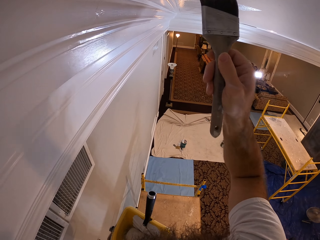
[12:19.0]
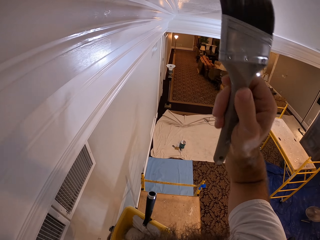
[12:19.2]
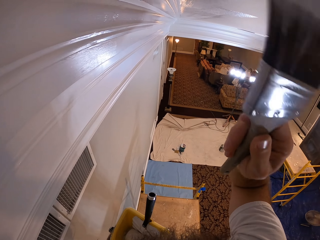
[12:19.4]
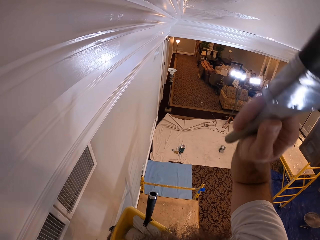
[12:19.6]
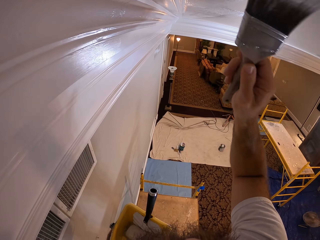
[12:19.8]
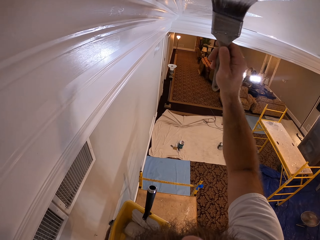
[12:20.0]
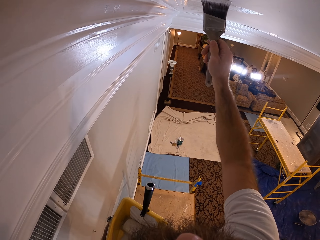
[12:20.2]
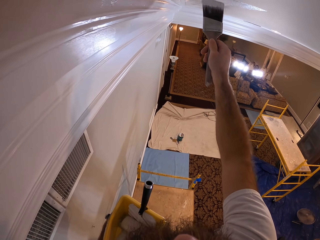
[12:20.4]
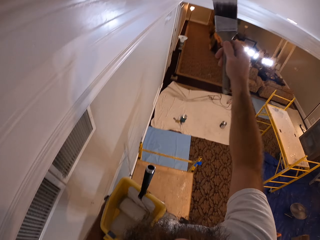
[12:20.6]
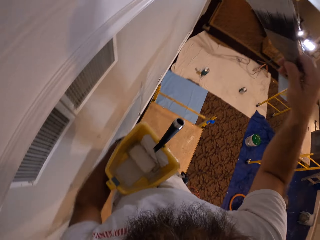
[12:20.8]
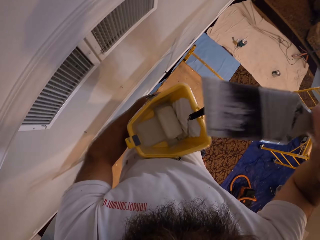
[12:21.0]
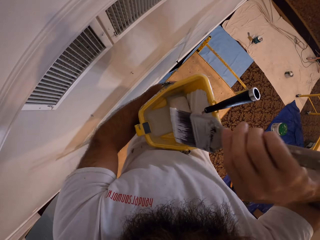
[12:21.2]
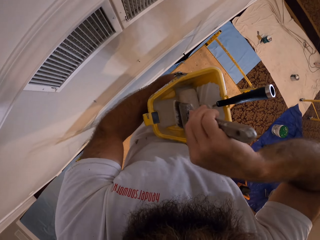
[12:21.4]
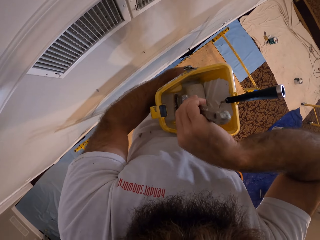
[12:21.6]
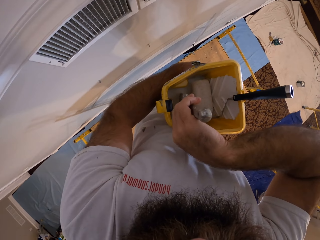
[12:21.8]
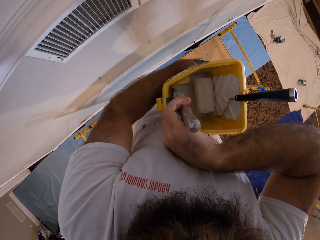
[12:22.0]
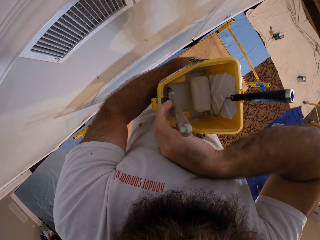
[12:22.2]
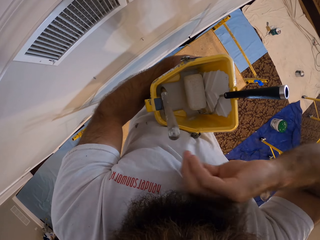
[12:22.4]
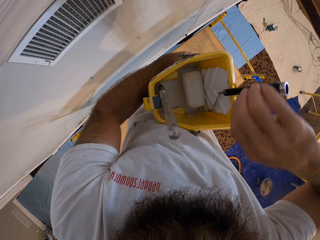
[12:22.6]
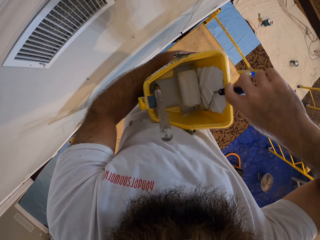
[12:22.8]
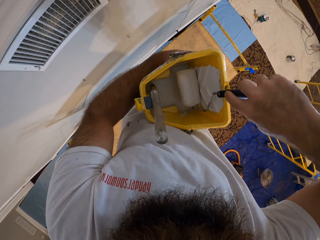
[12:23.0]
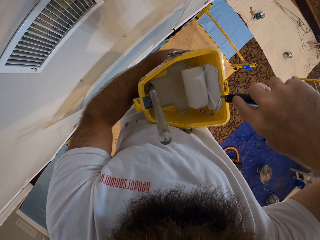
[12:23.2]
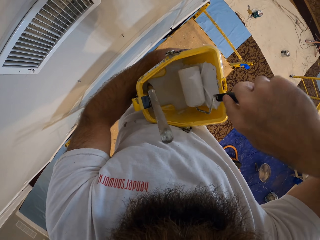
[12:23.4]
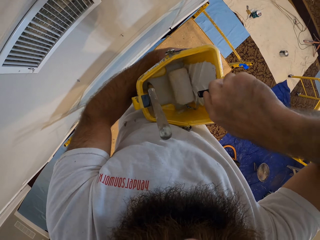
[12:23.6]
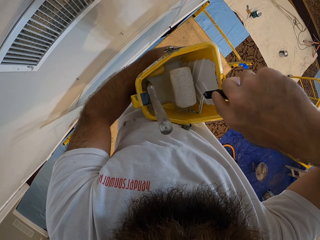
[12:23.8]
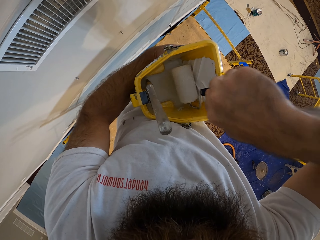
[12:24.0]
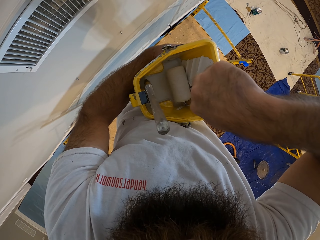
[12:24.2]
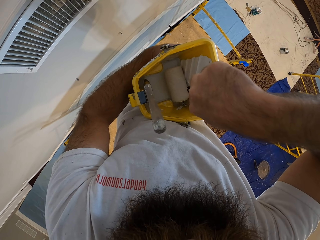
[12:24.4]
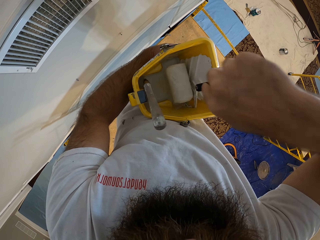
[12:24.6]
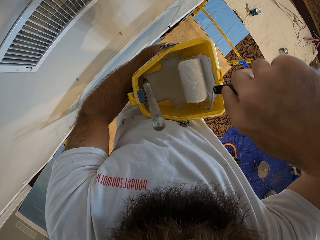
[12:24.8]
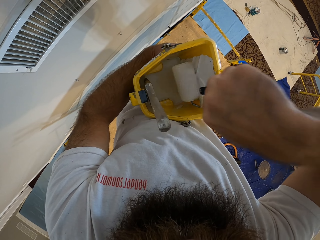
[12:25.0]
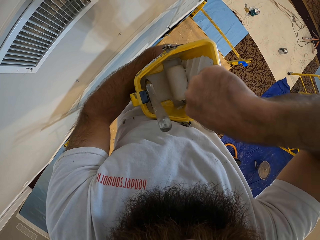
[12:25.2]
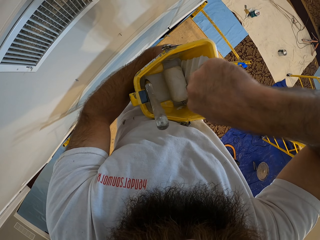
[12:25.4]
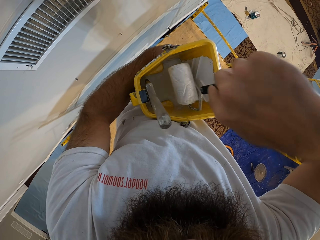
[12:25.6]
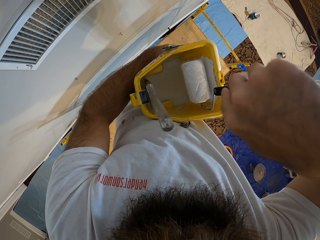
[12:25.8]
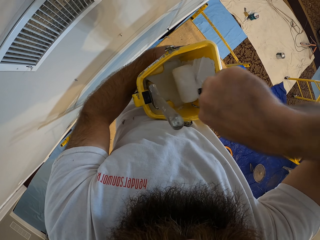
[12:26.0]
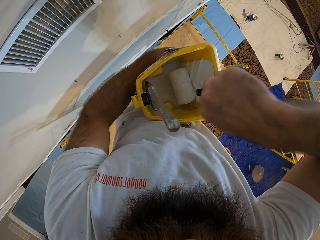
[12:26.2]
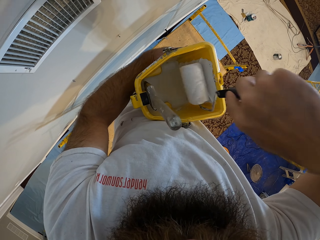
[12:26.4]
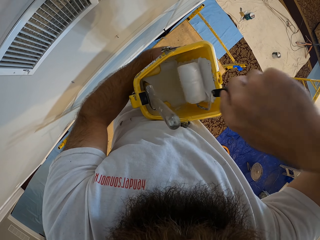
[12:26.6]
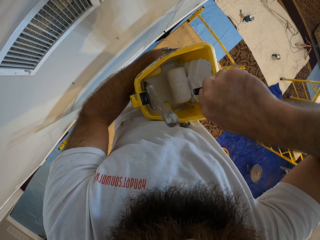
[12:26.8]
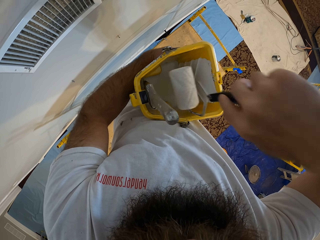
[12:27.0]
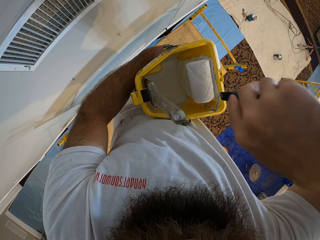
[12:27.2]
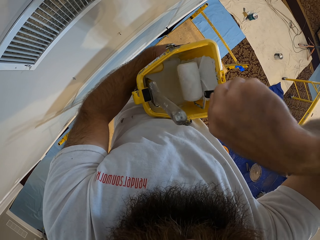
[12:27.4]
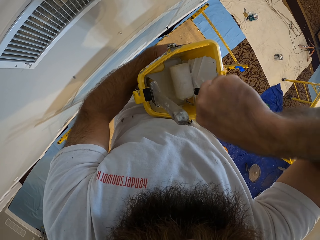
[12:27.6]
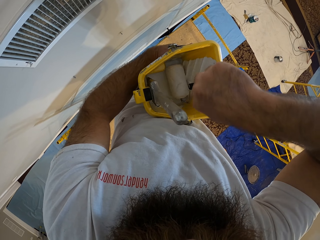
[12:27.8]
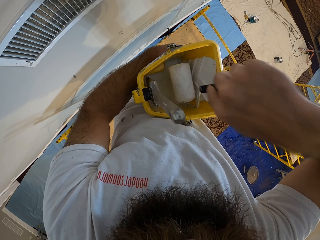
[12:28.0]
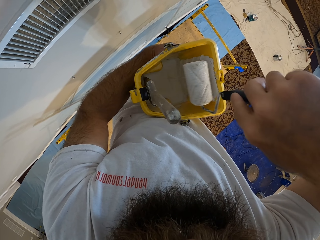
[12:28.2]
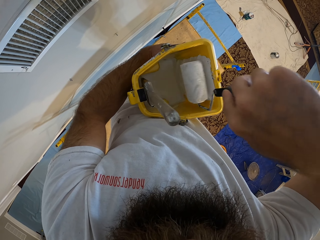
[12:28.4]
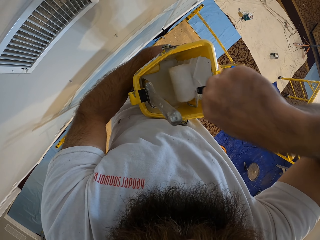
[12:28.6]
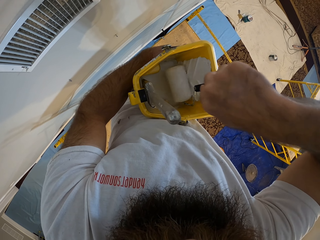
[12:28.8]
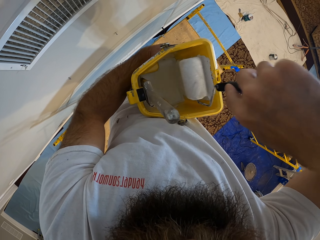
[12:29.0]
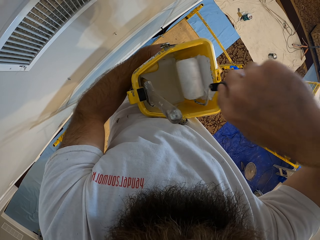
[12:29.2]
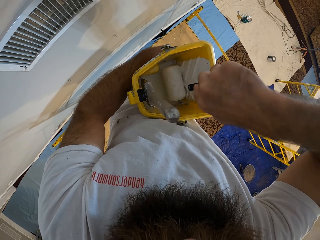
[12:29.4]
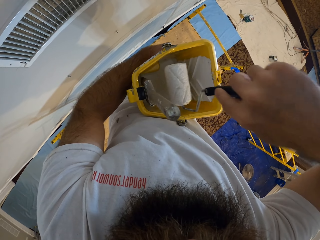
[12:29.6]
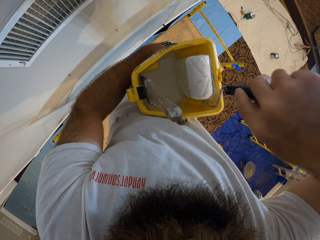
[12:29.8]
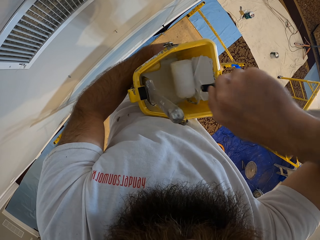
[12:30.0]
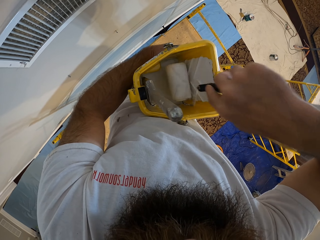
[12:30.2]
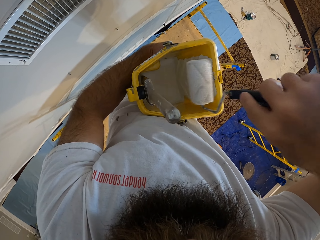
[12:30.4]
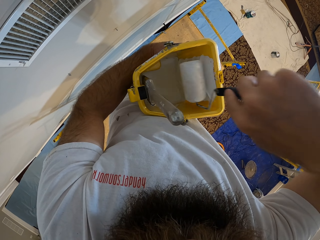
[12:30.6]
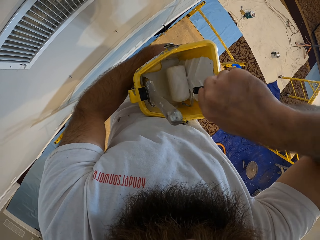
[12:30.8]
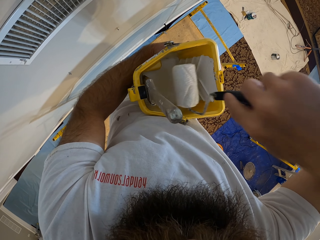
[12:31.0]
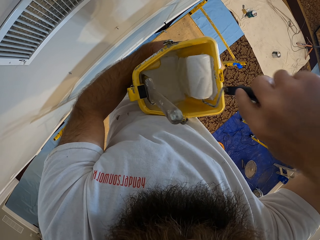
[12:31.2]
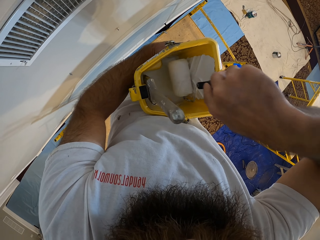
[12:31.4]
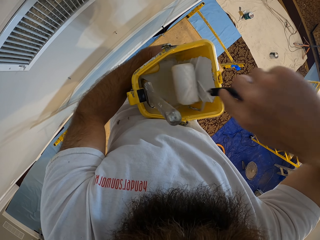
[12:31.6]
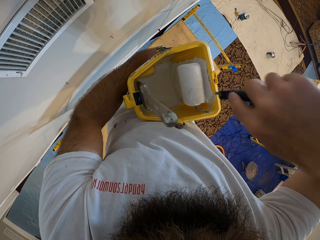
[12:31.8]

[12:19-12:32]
The camera wearer places the paint brush in the bucket of paint in his left hand with his right hand. He picks up the paint roller in the bucket of paint in his left hand with his right hand. He holds the paint roller with the right hand. He paints the sides of the bucket of paint in his left hand with his right hand. He rolls the paint roller in the bucket.

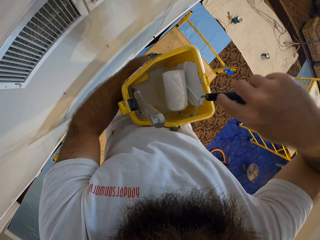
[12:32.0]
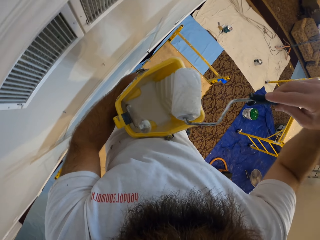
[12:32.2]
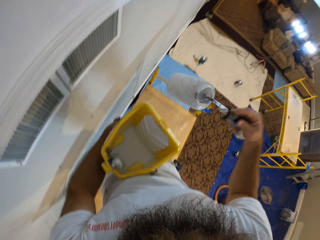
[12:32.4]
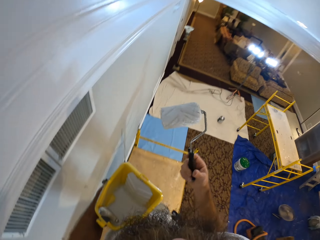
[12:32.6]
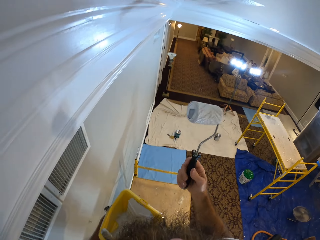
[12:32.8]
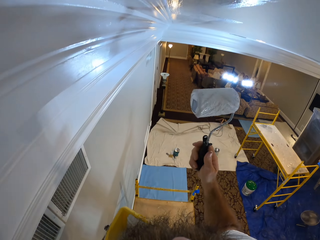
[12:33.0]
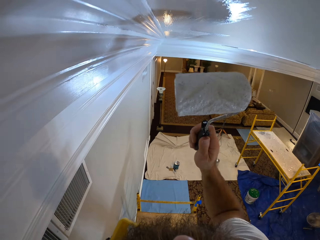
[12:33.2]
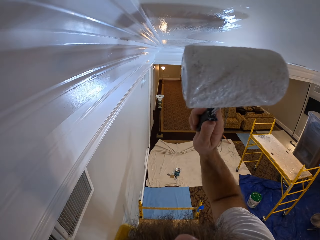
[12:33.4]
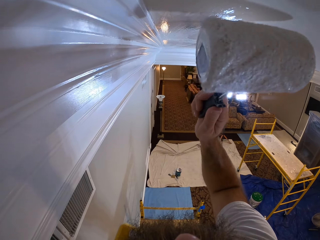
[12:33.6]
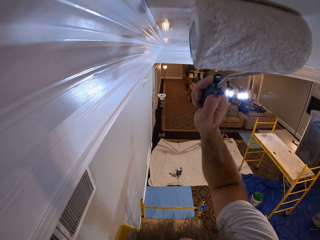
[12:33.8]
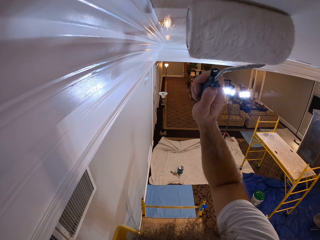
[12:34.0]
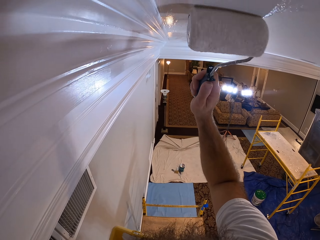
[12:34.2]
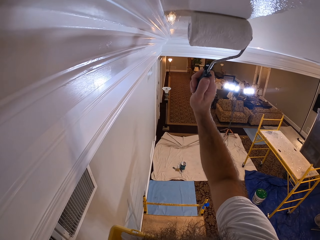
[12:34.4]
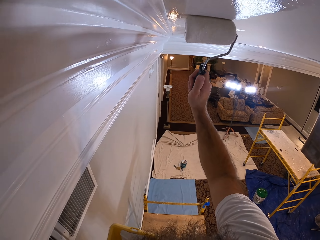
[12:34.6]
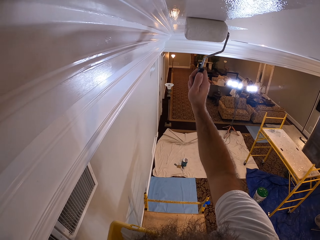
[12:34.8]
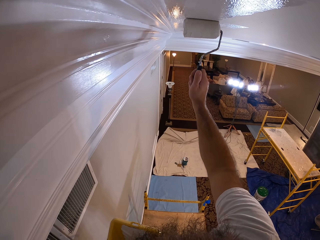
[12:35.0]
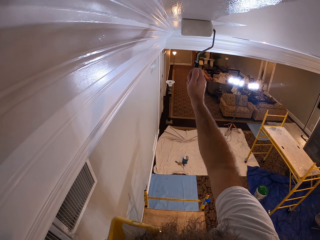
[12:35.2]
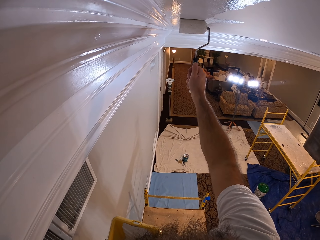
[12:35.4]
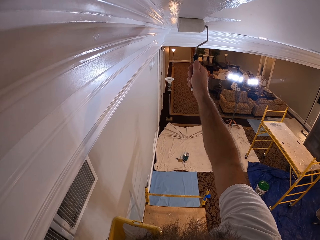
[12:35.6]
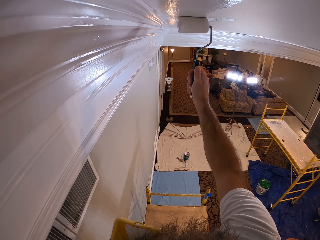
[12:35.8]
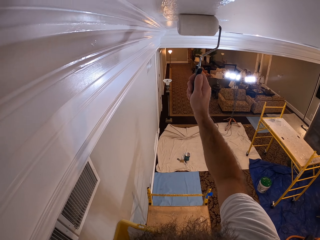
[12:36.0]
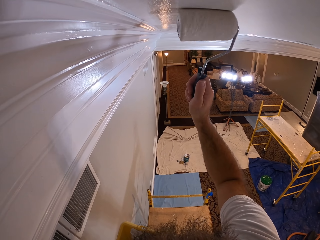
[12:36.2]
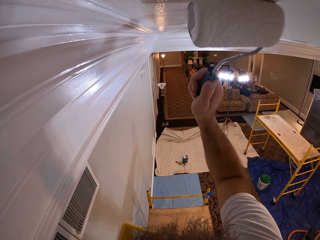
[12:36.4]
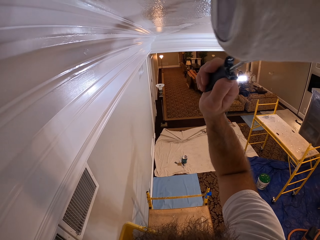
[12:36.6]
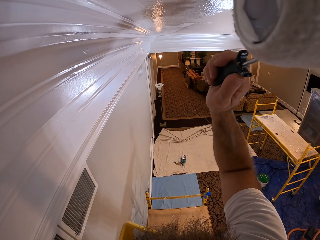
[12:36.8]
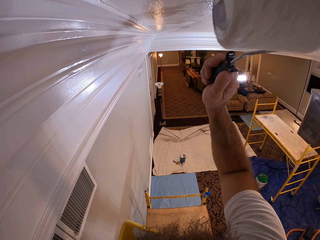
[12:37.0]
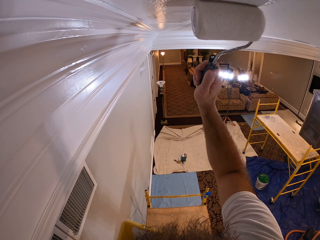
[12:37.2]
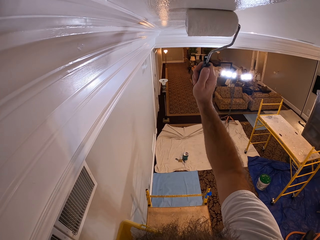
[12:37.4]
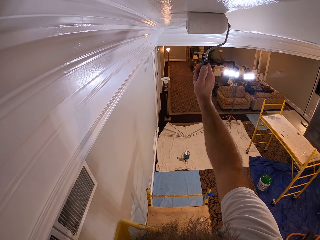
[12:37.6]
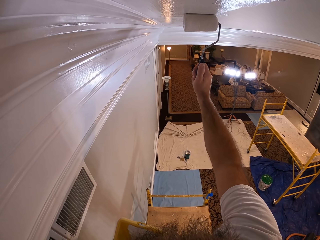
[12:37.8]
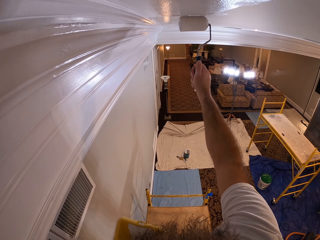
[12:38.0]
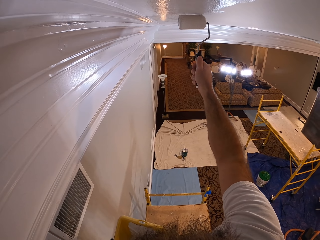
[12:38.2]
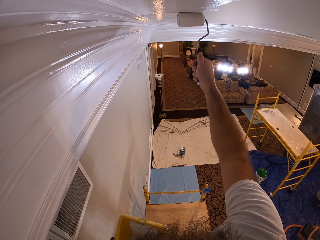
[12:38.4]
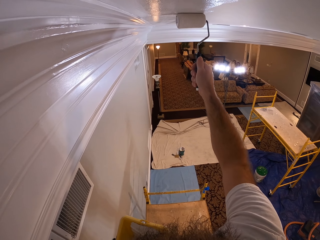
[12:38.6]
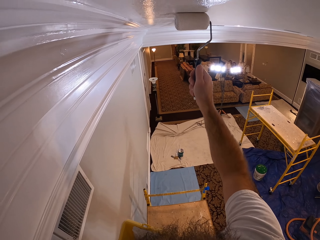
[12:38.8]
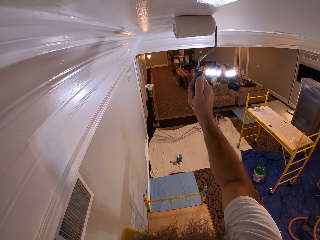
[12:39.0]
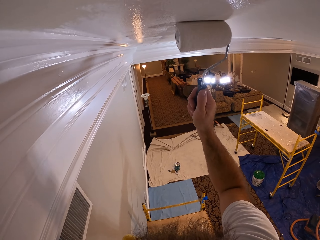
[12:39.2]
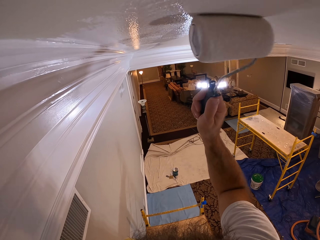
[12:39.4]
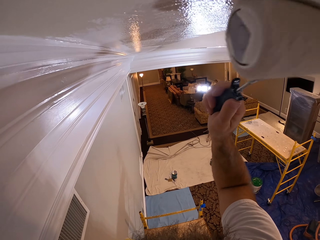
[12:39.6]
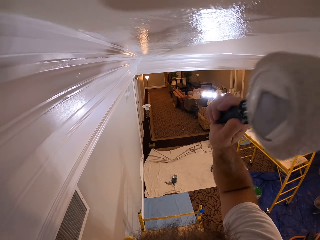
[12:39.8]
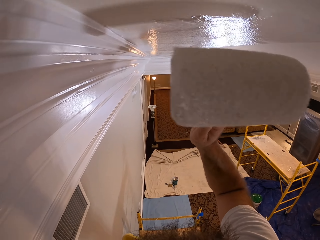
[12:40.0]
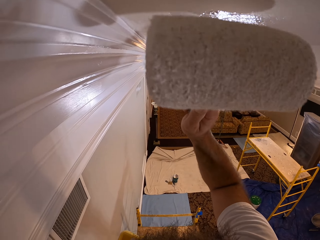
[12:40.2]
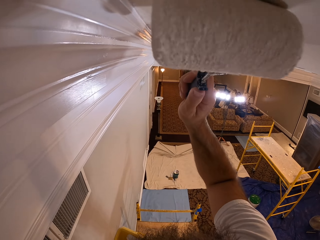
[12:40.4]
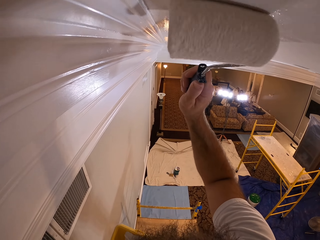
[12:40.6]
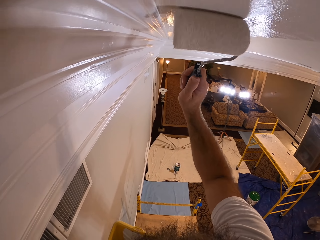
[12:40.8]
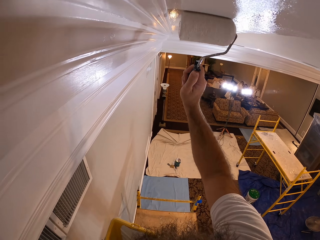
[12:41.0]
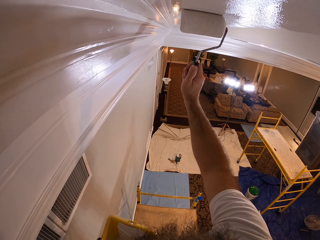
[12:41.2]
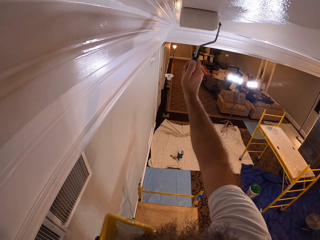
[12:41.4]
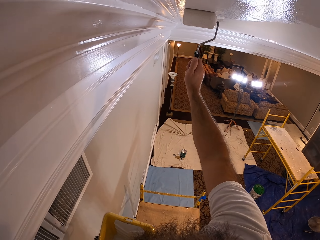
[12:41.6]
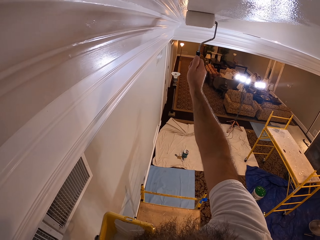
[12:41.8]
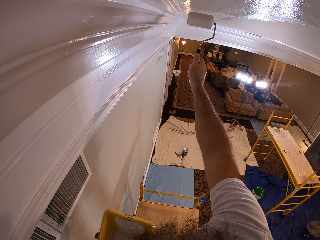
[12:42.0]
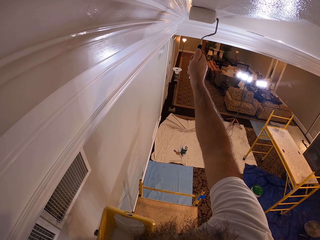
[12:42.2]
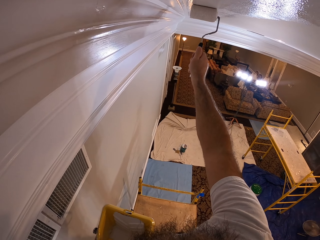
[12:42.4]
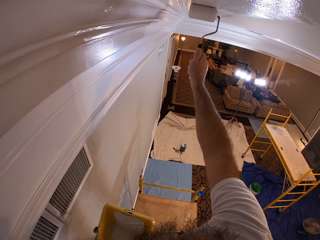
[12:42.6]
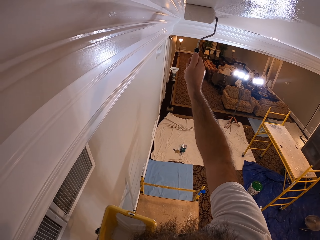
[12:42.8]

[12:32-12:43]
The camera wearer paints the room ceiling with the paint roller in his right hand.
